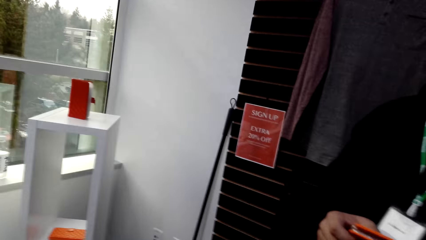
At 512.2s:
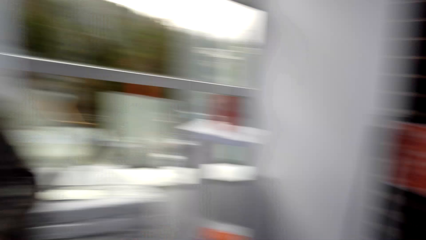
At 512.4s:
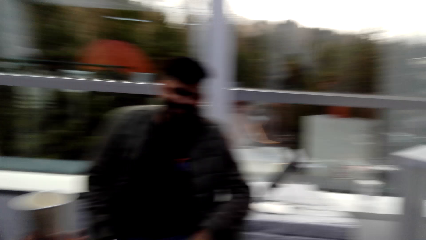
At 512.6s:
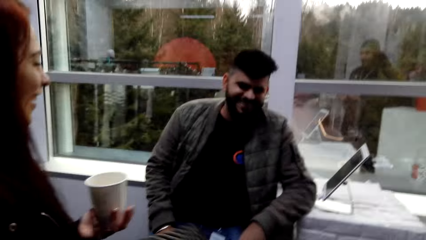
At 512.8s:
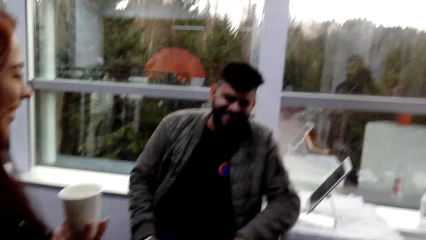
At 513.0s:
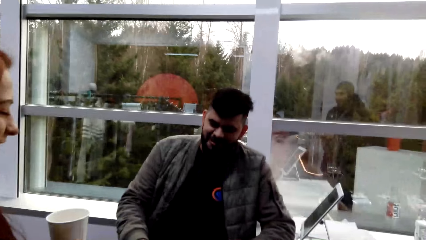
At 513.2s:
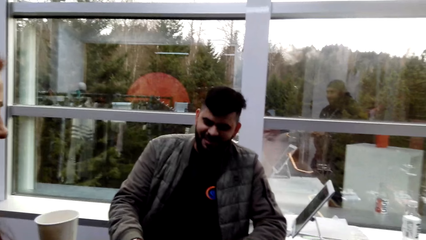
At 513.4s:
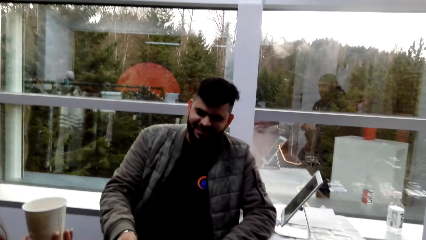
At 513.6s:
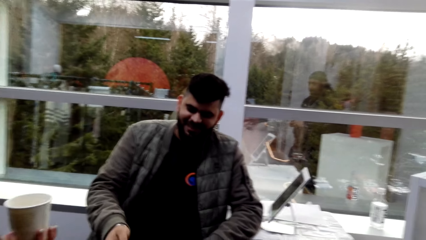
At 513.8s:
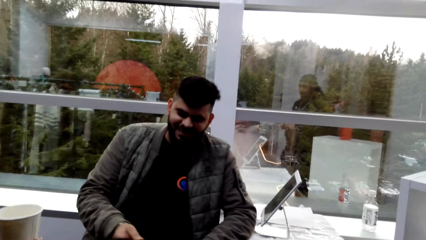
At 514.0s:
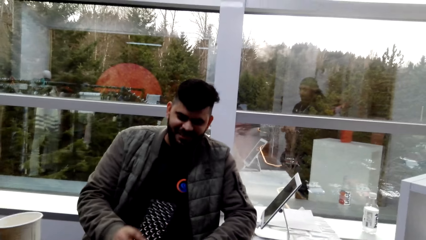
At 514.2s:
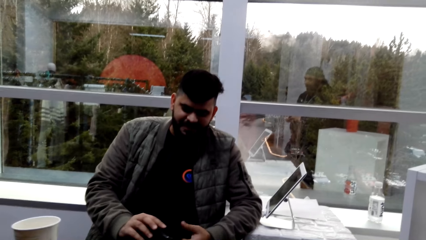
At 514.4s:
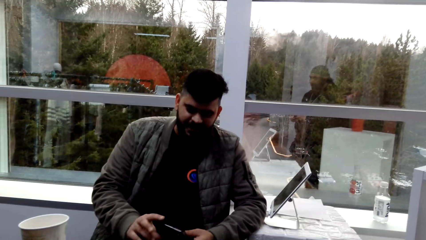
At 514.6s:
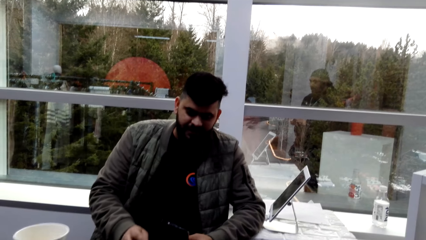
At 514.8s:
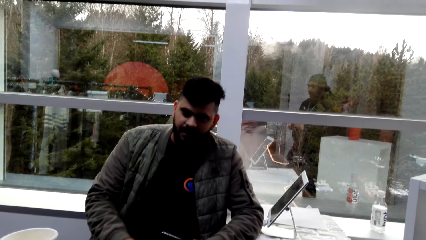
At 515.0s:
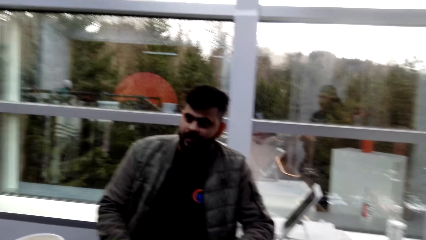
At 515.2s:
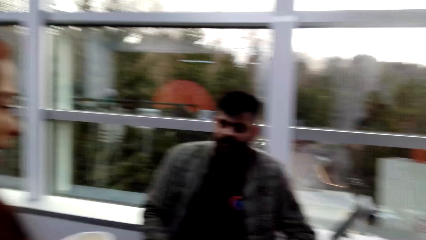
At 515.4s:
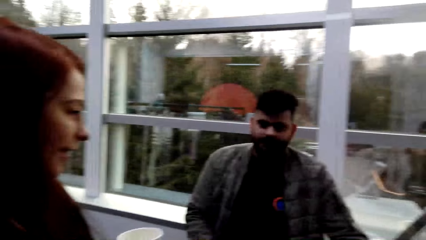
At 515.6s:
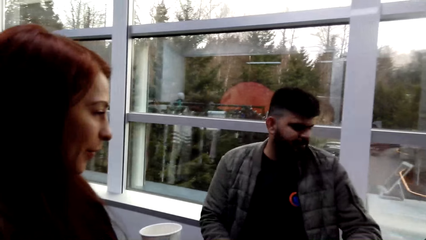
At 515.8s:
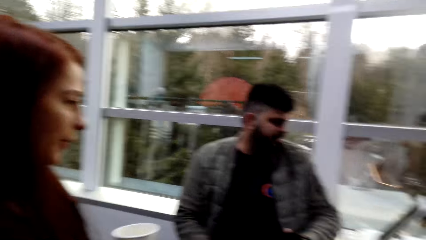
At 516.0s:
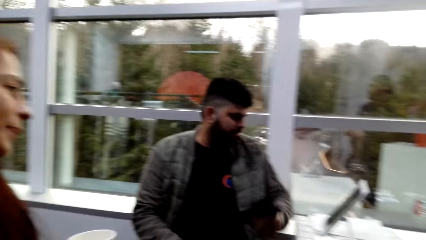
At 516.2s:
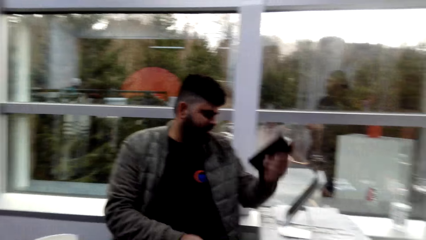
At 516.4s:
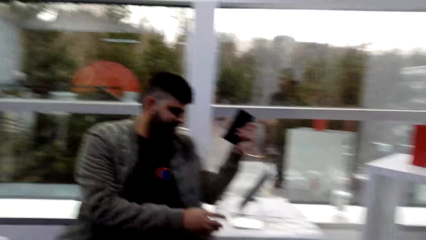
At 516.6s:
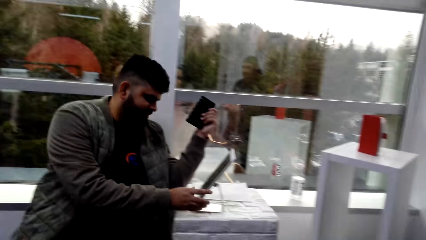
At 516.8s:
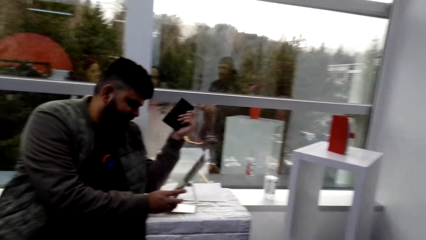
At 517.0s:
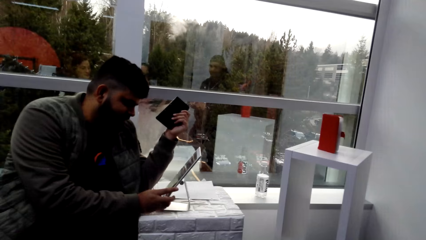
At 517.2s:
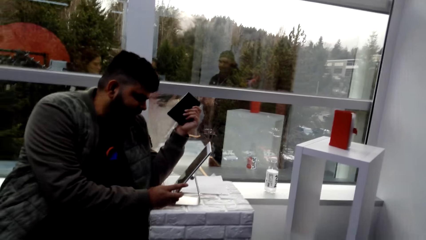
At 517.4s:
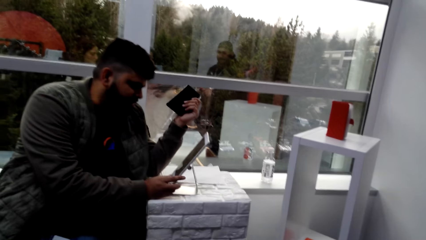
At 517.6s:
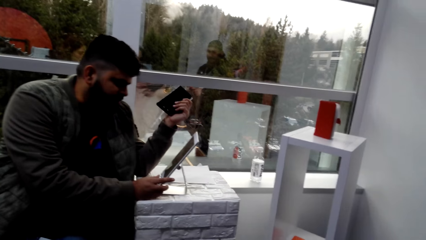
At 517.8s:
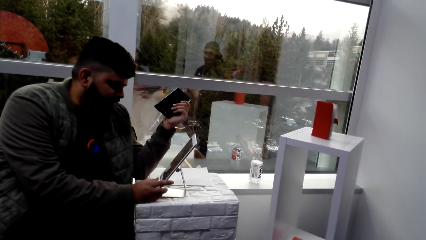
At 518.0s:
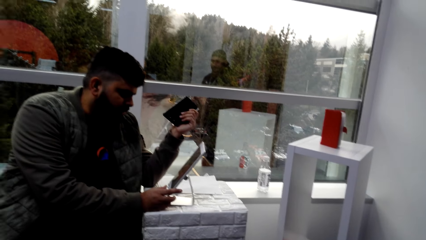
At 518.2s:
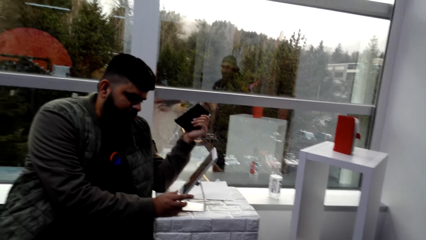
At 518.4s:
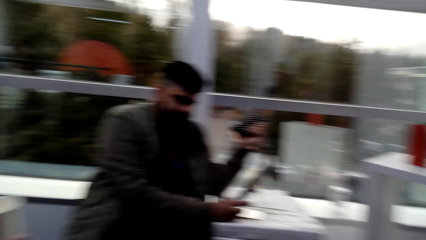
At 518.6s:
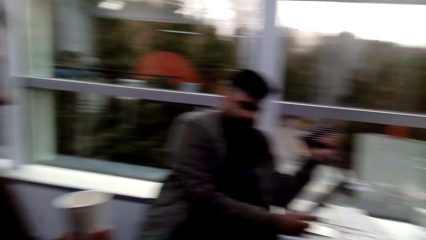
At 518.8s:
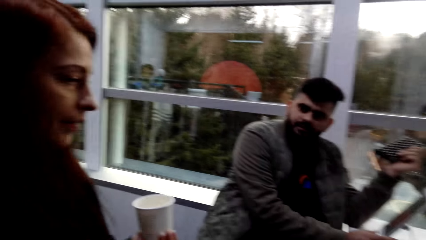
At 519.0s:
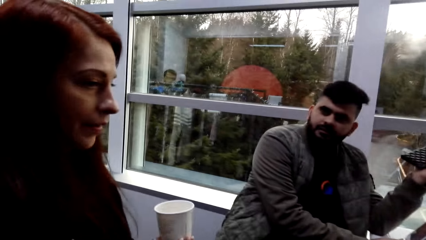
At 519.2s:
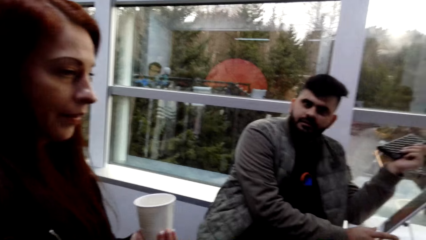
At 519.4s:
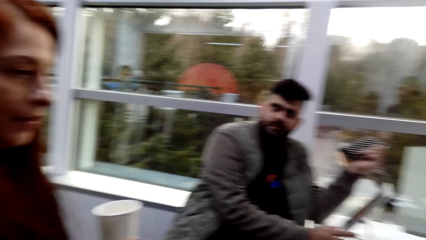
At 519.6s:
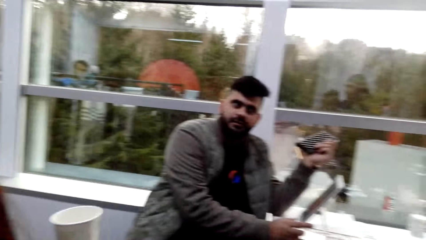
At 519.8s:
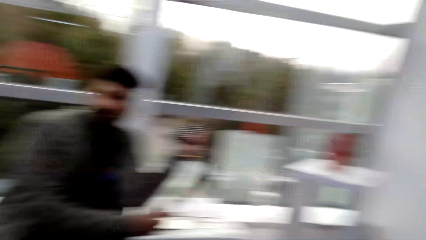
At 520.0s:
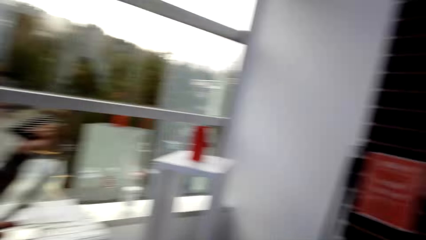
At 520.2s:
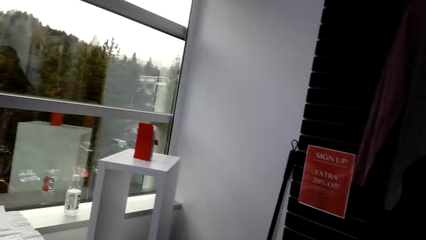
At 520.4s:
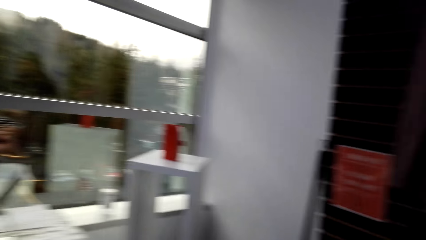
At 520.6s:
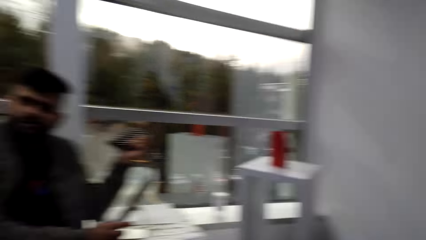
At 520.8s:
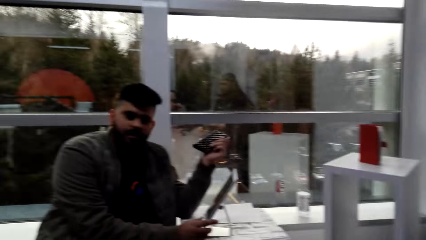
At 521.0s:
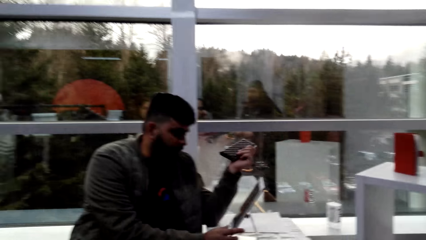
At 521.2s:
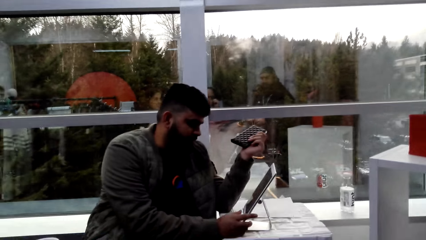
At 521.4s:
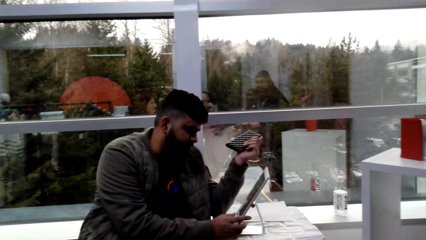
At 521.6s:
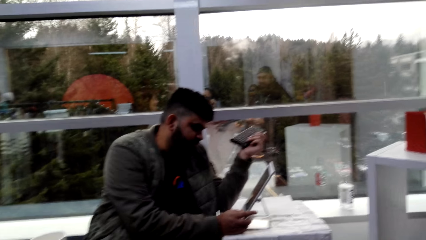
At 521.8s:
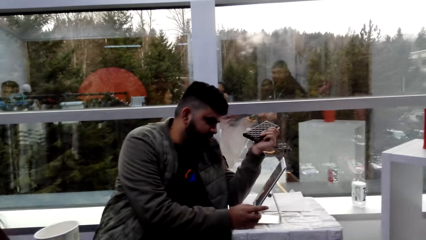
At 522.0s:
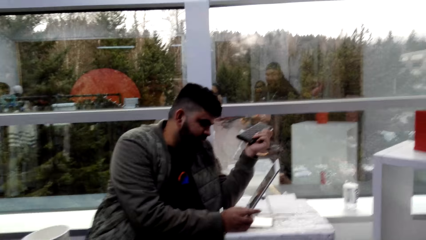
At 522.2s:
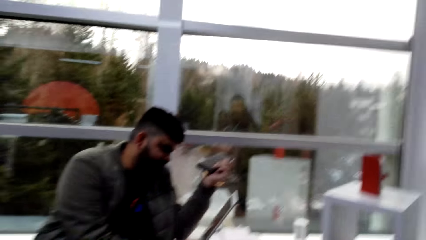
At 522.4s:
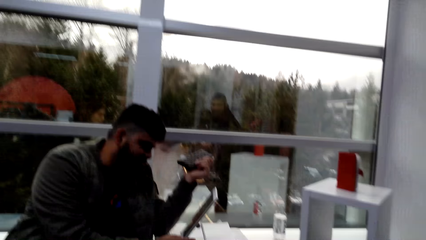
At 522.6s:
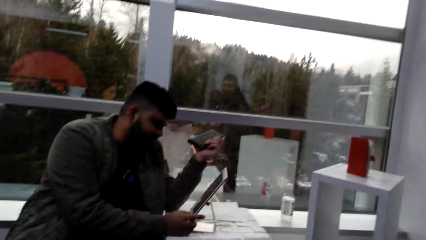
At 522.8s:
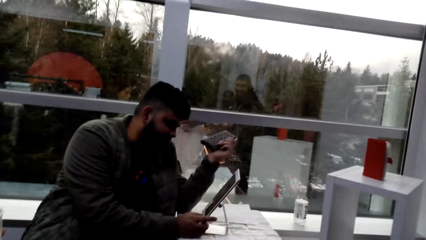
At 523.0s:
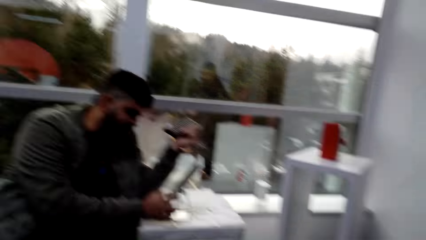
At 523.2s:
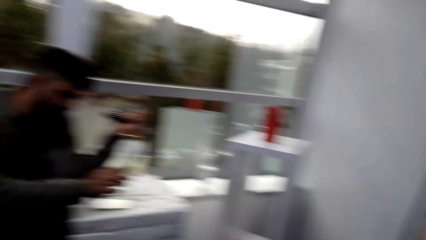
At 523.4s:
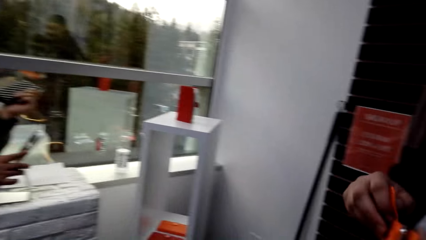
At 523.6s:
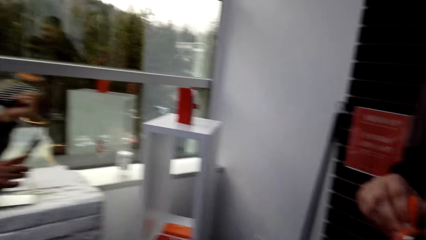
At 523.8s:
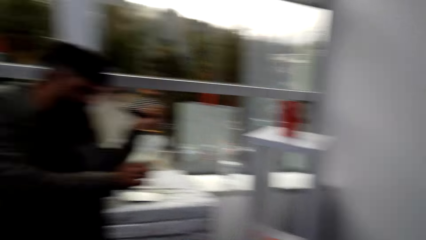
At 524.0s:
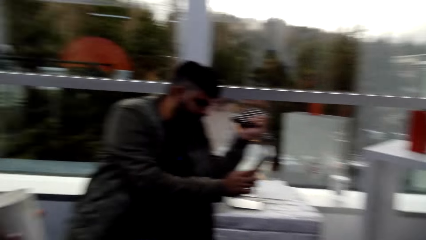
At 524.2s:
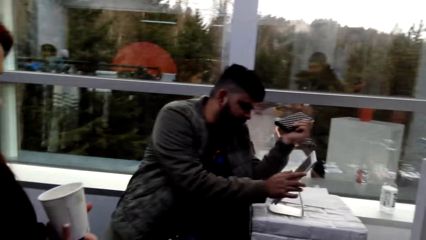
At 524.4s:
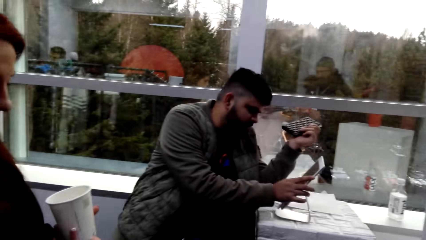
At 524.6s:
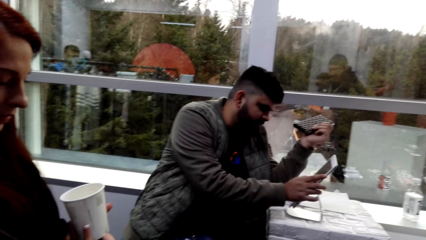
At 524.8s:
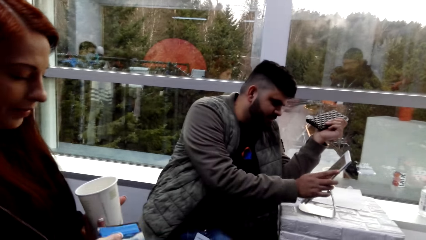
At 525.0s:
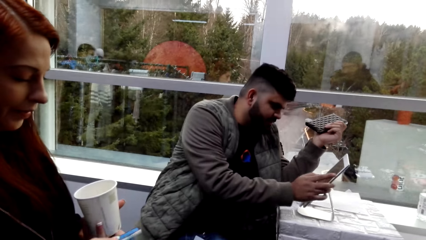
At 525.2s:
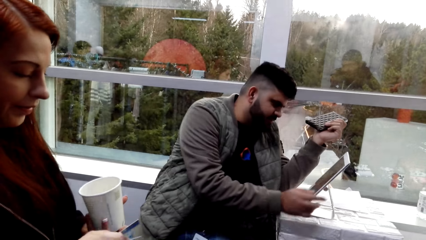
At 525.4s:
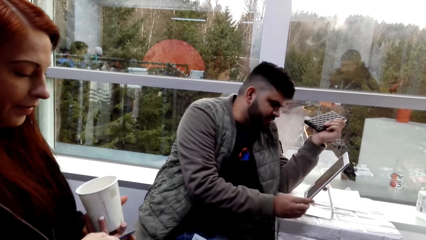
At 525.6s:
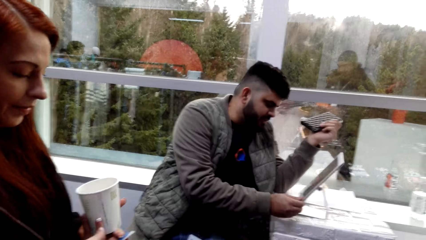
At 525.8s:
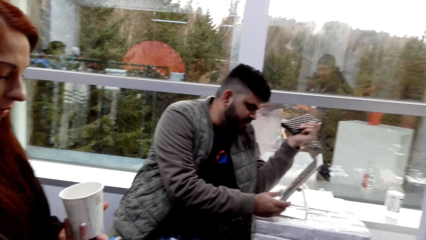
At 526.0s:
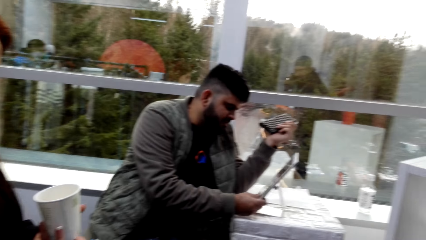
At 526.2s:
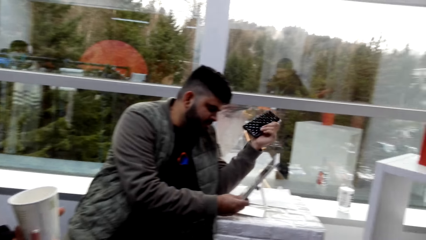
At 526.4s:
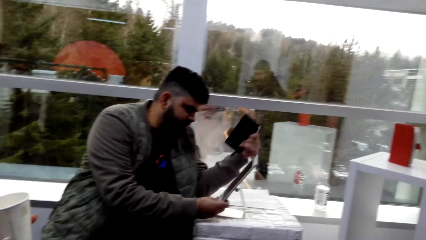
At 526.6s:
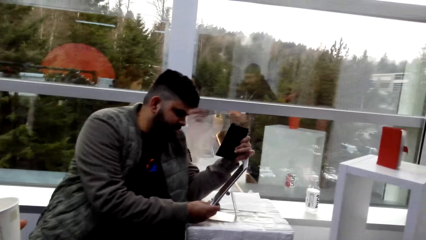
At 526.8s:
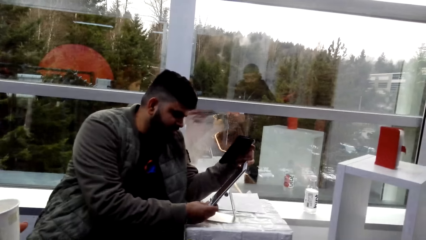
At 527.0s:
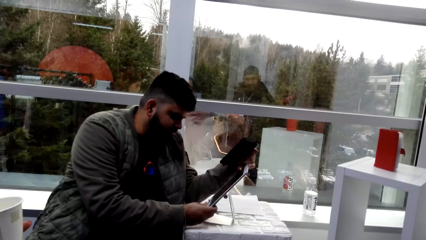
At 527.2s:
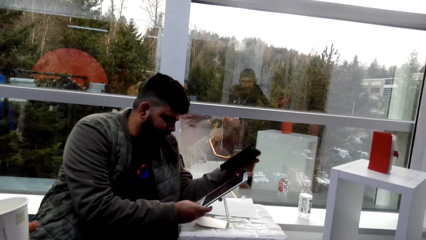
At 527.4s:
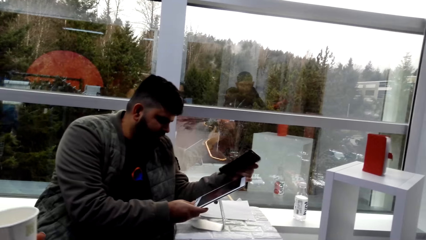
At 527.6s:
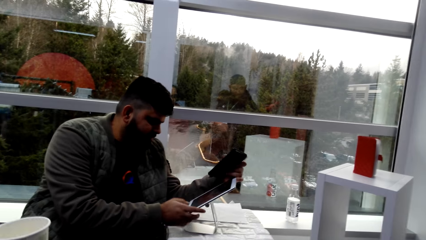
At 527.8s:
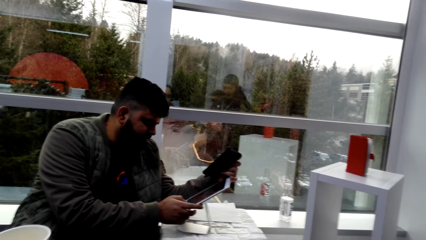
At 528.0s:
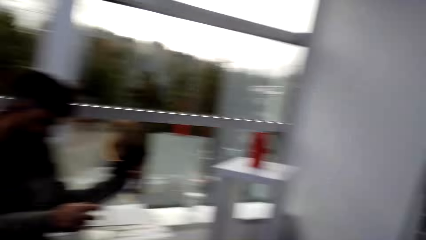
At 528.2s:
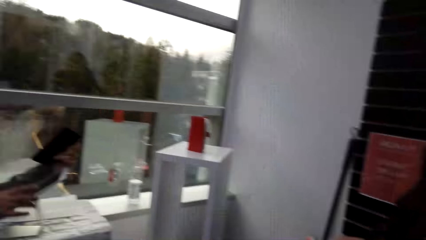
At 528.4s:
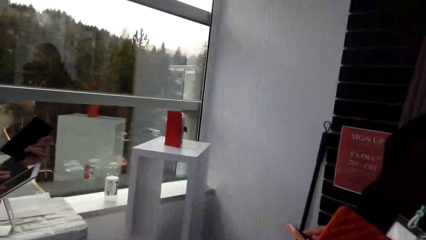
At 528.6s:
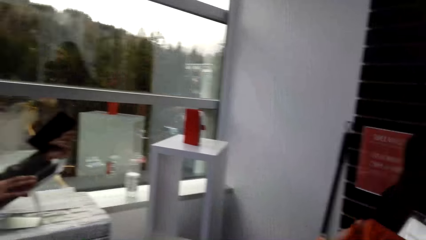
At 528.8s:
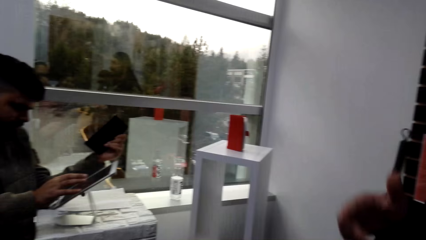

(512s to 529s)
A man takes the purse and talks to a woman. The man operates the computer. The camera wearer talks to the man. Another man operates the iPad.
